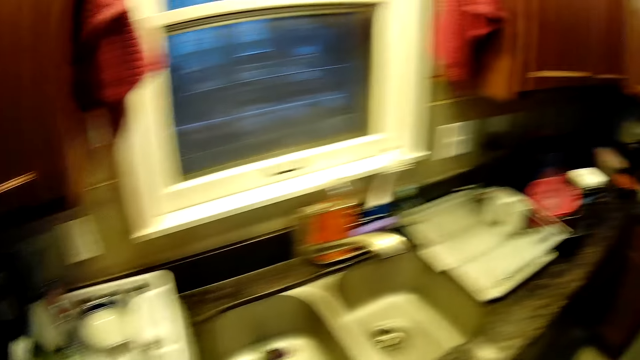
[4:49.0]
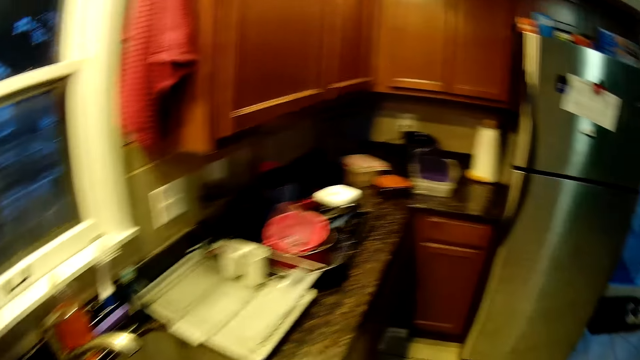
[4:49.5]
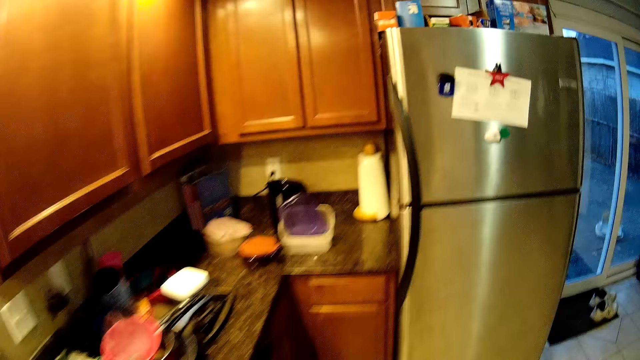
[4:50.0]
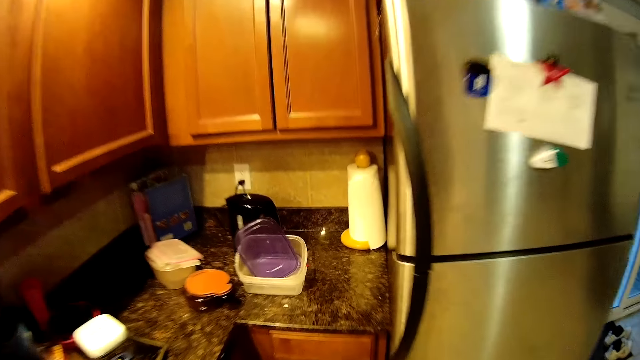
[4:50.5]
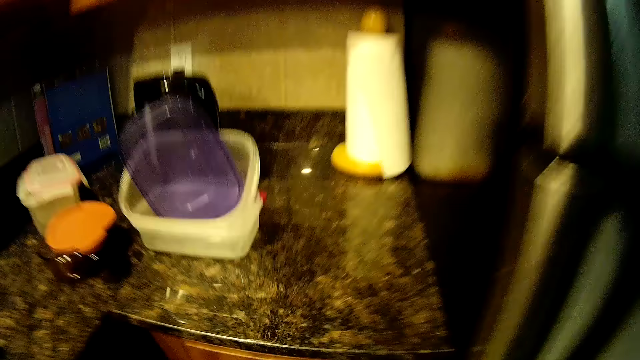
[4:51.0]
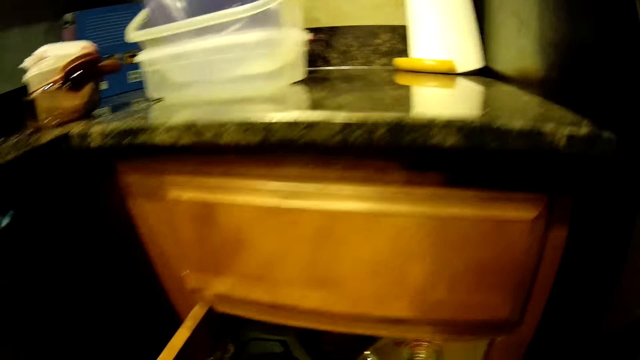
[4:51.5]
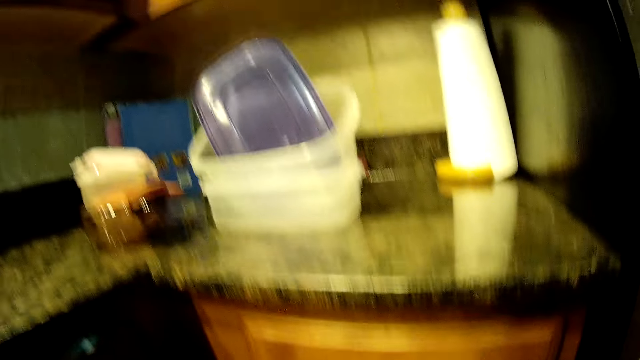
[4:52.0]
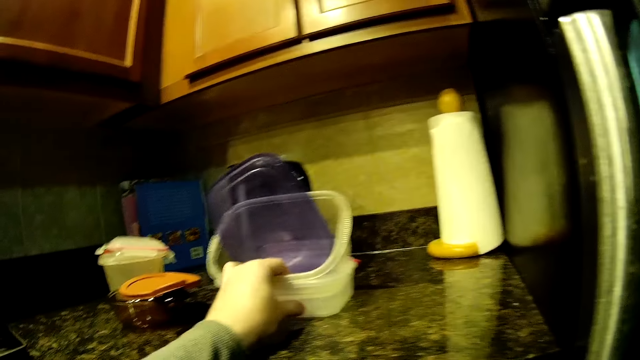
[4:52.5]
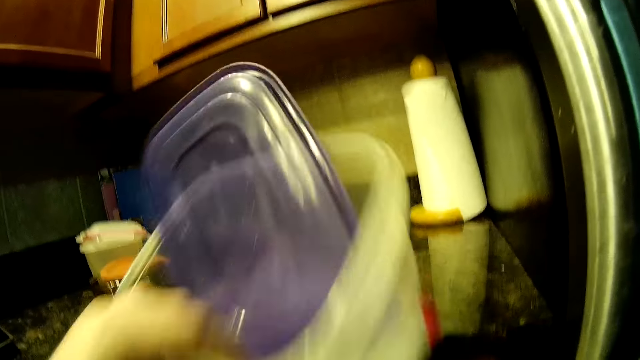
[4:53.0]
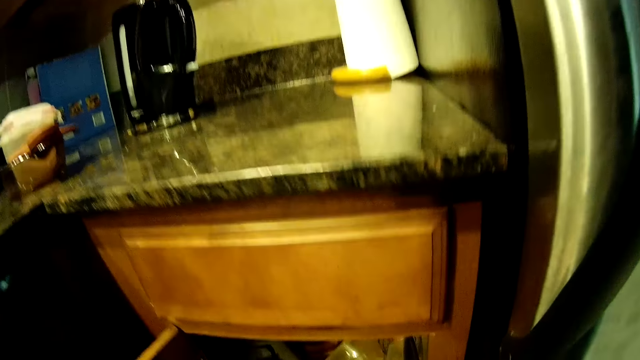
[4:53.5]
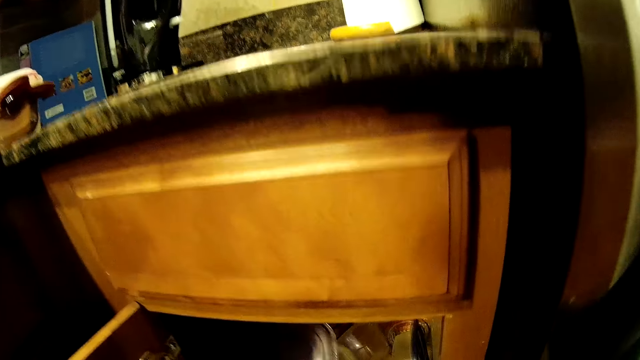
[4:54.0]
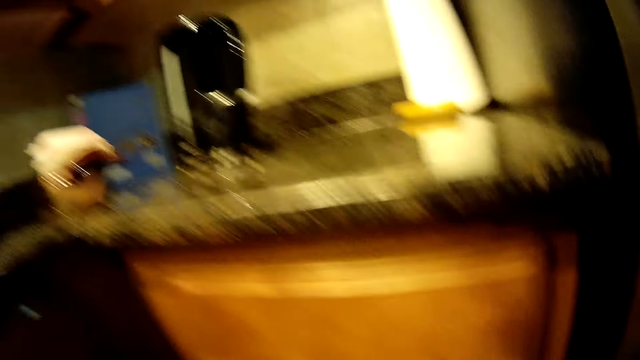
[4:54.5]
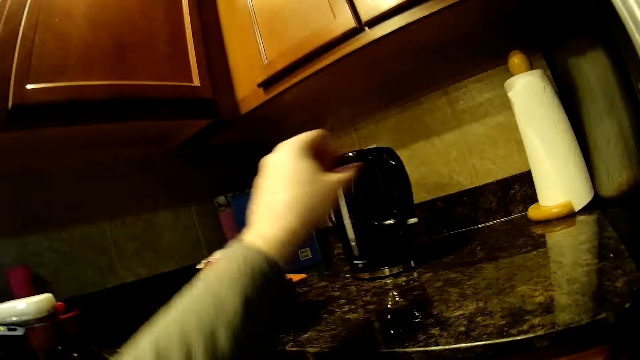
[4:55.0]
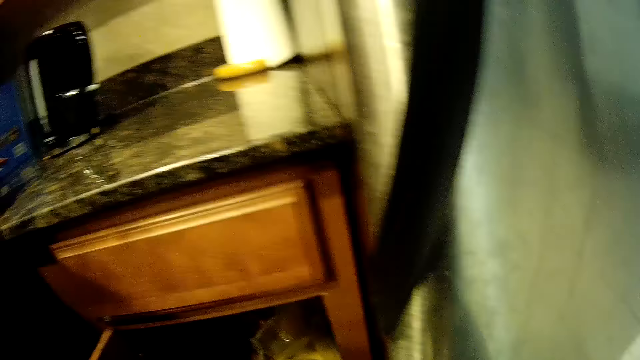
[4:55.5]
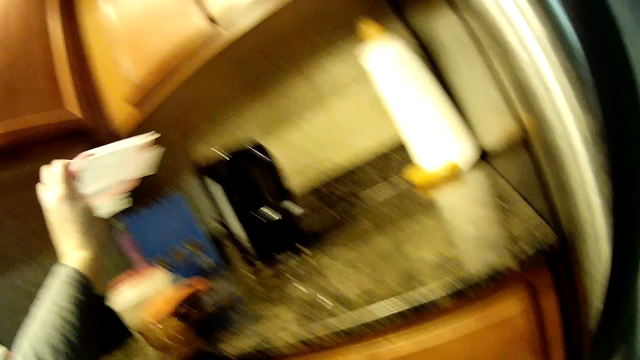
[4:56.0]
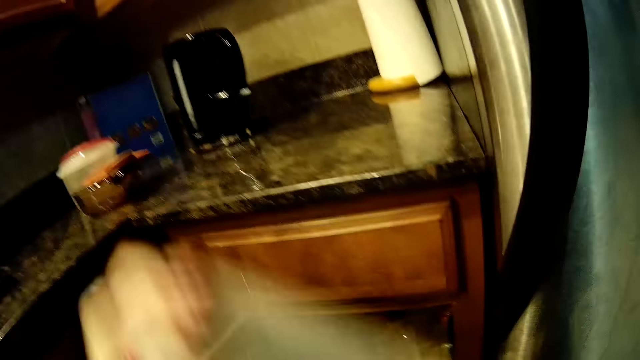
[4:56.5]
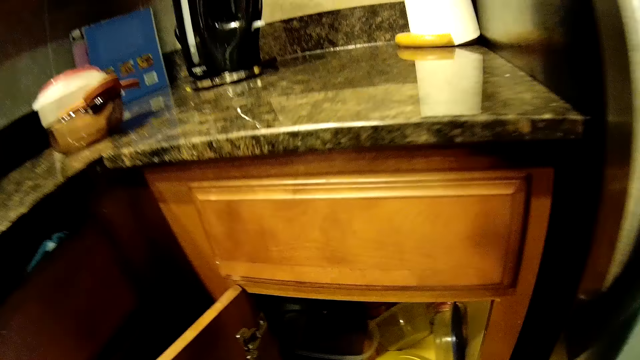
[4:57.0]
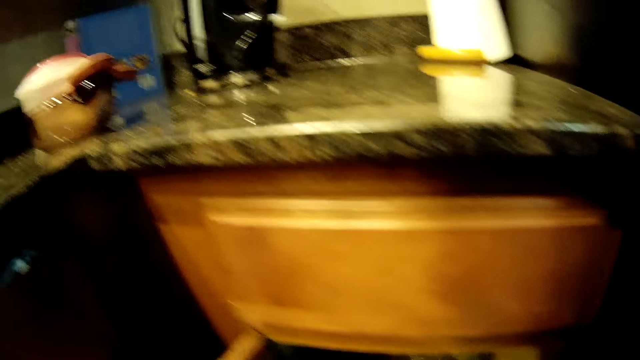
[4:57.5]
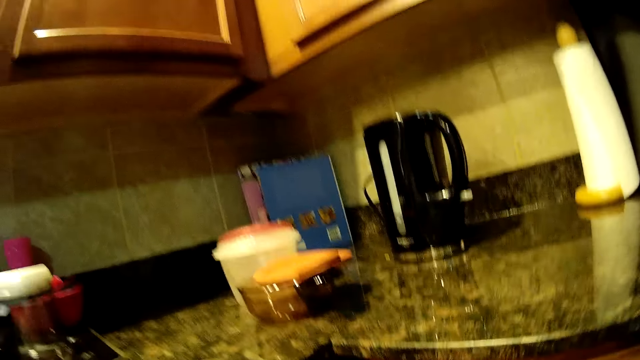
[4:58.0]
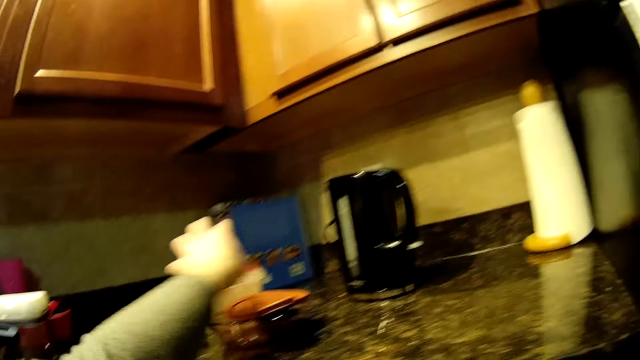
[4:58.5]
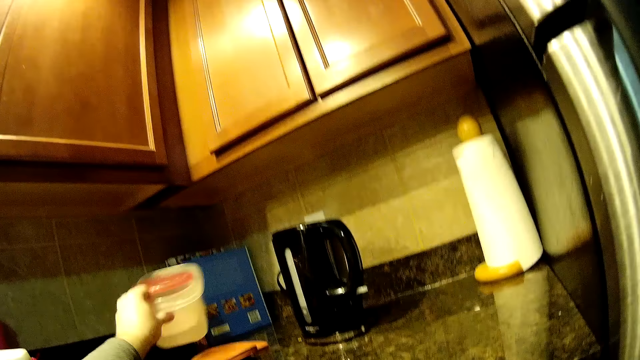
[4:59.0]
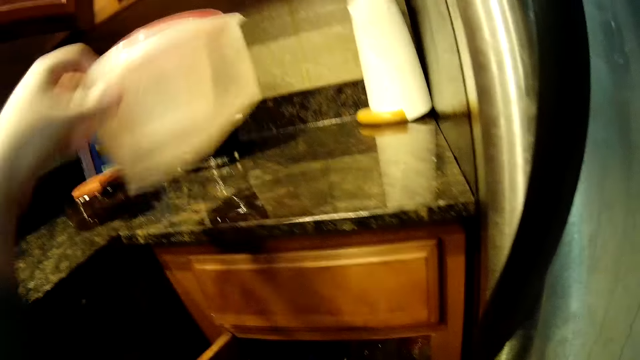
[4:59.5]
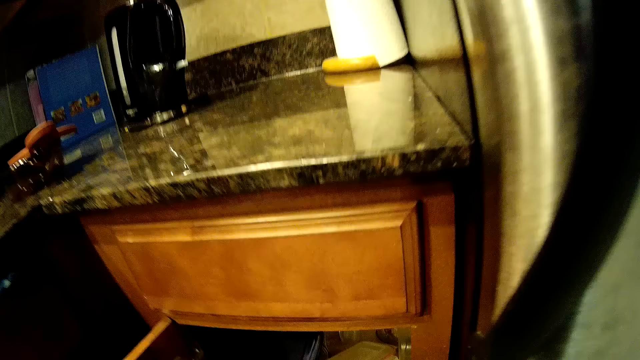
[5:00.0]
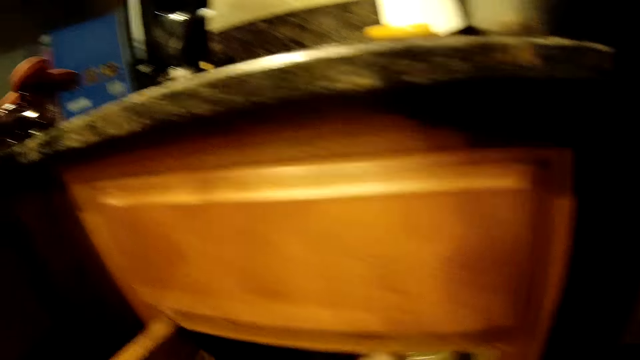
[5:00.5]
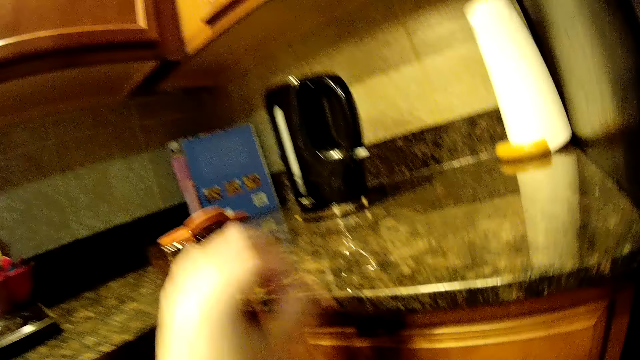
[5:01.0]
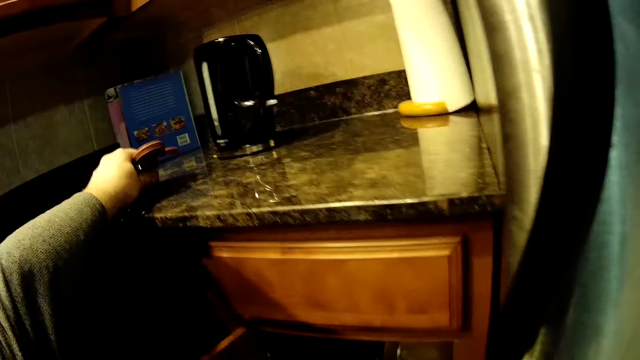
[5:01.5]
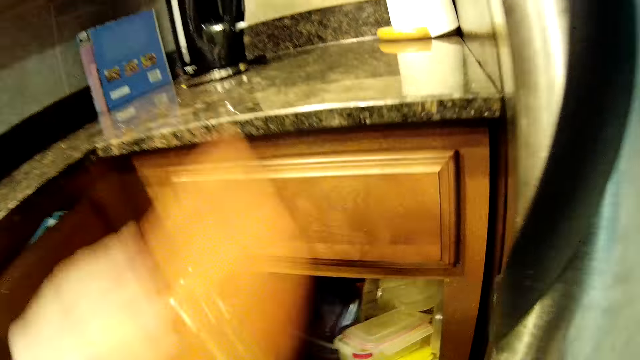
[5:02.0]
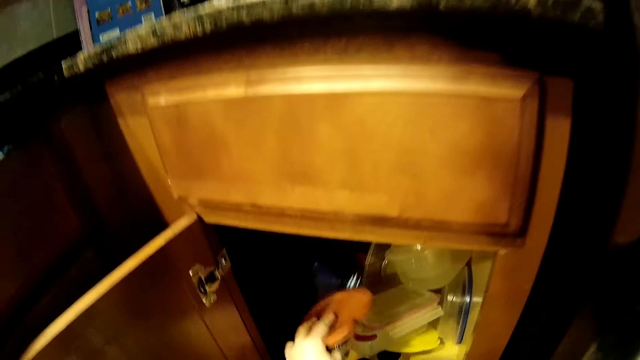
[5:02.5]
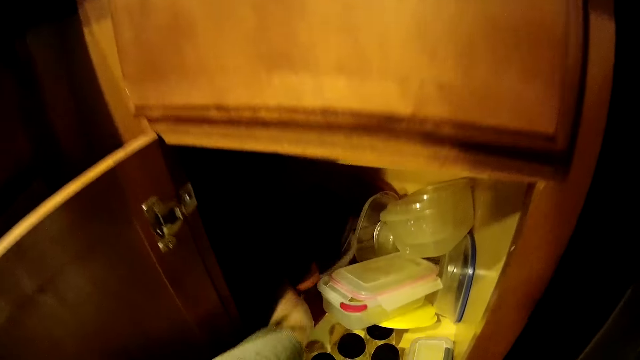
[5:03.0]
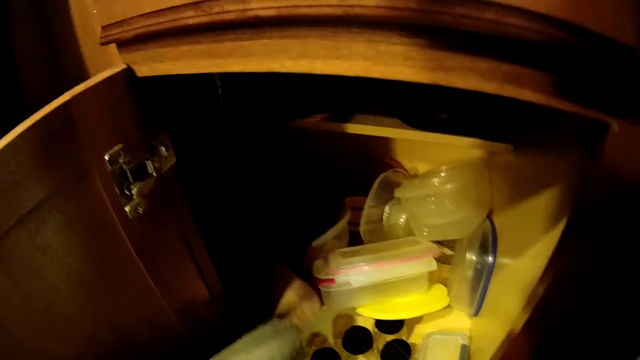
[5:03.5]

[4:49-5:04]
The camera wearer opens a drawer. They put something in the cabinet. They pick up containers. They put the containers in the cabinet. They pick up something from the counter. They put something in the cabinet. They pick up containers from the counter. They put the containers in the cabinet.

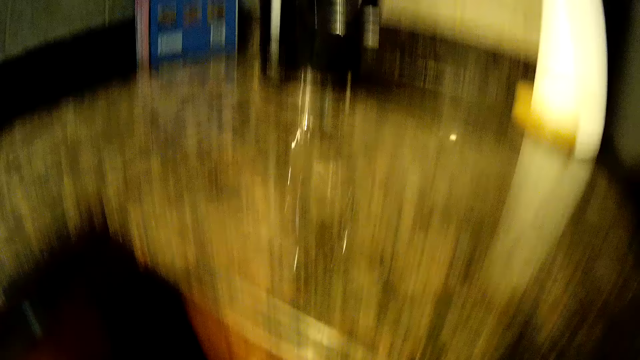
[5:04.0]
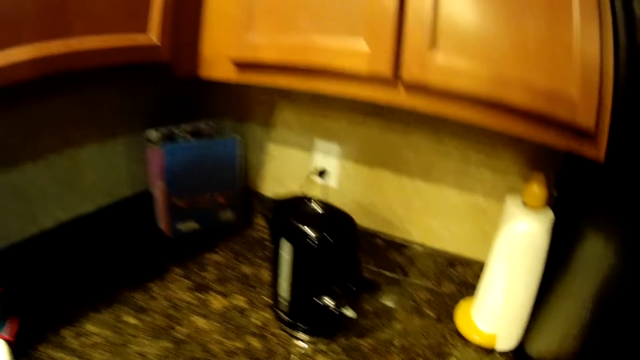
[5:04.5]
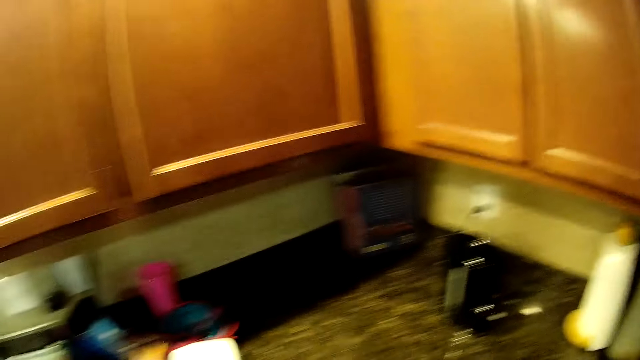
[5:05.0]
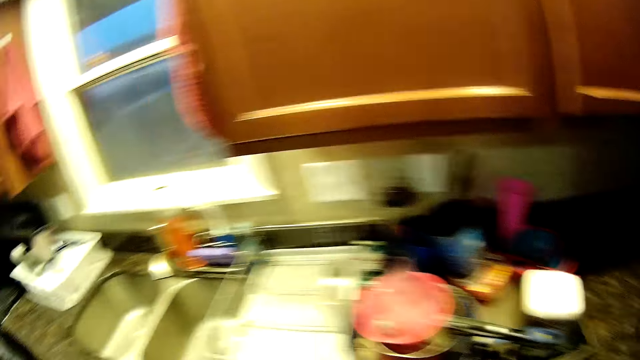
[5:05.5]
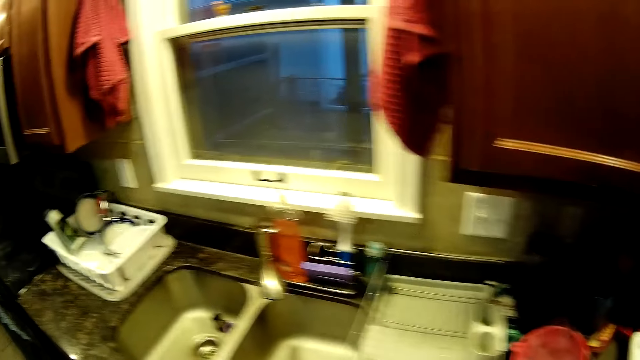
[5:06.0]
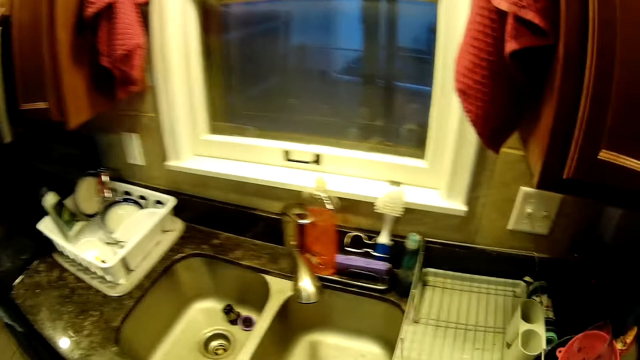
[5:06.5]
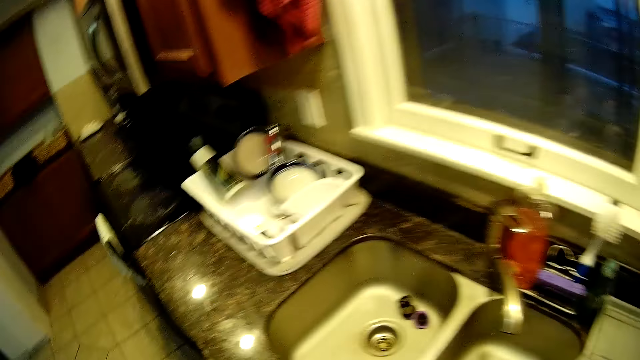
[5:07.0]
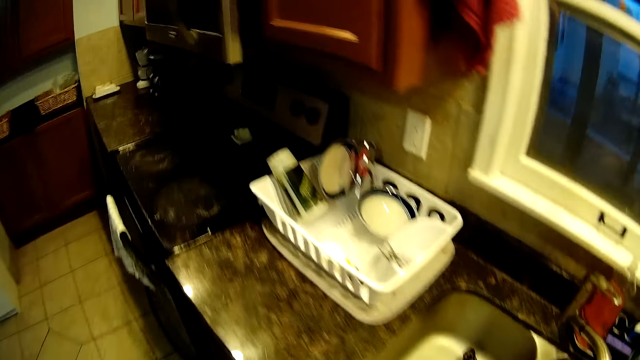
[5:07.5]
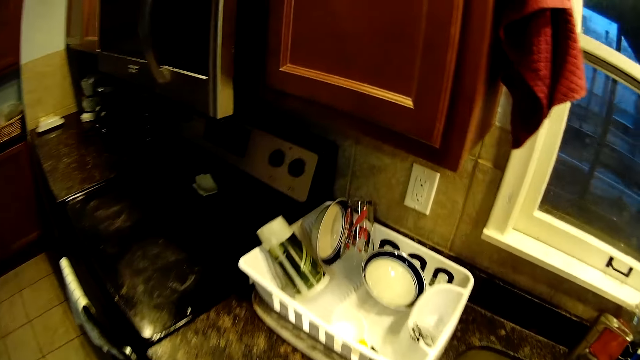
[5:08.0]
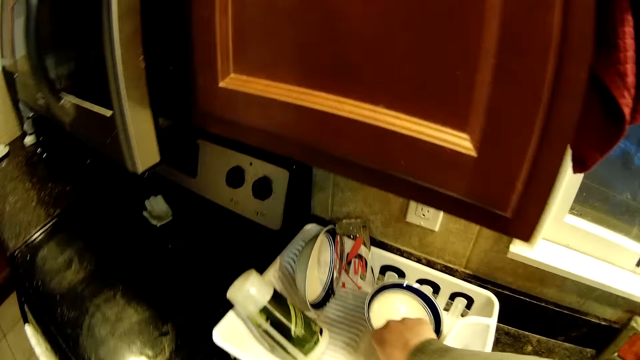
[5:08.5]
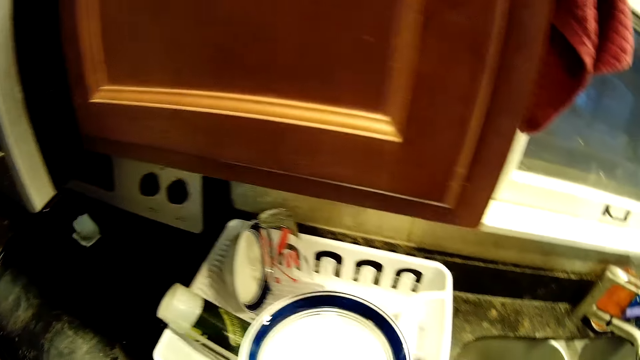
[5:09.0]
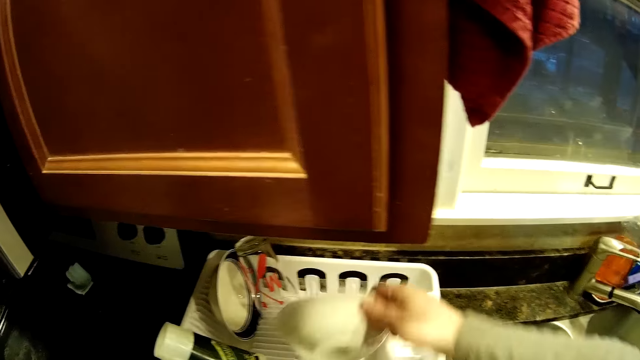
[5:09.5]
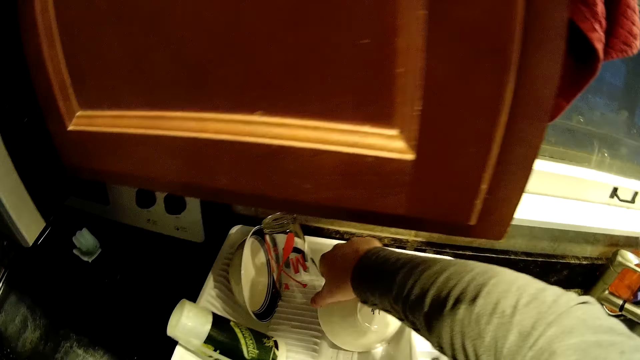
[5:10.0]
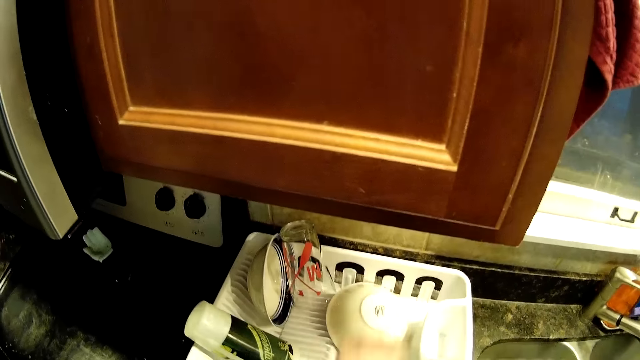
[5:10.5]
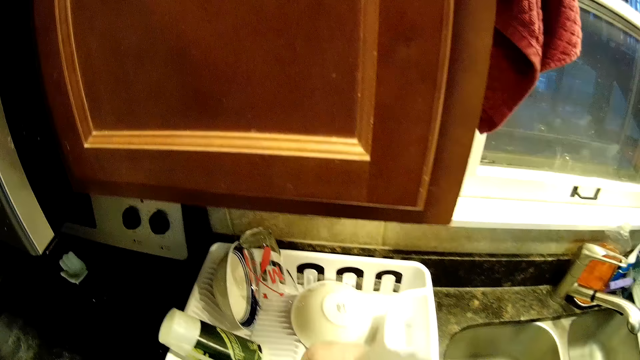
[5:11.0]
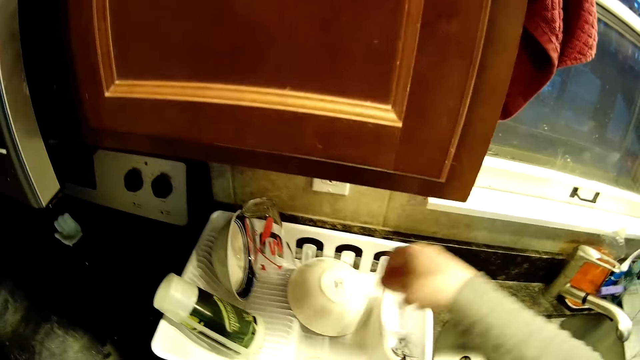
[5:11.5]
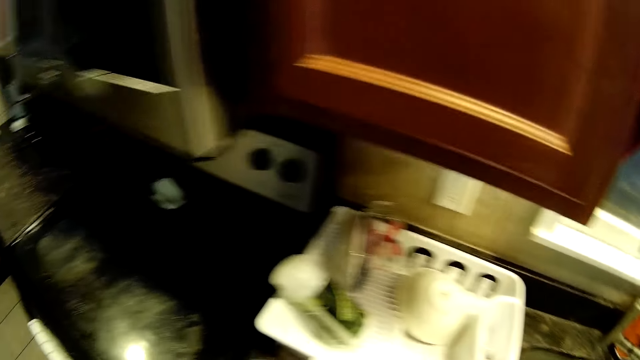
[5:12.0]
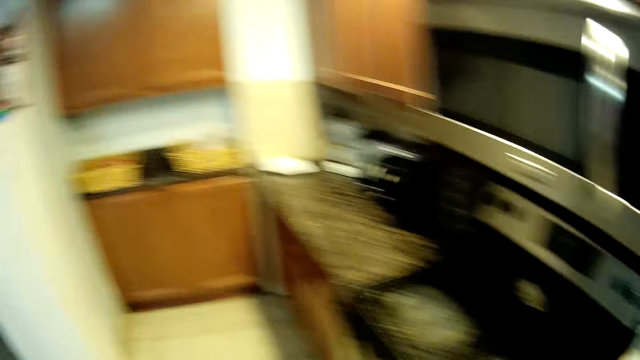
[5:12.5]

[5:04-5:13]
The camera wearer closes the lower cabinet. They walk in the kitchen. They burp. They pick up a bowl from the dish drainer. They place the bowl on the dish drainer. They walk in the kitchen.
